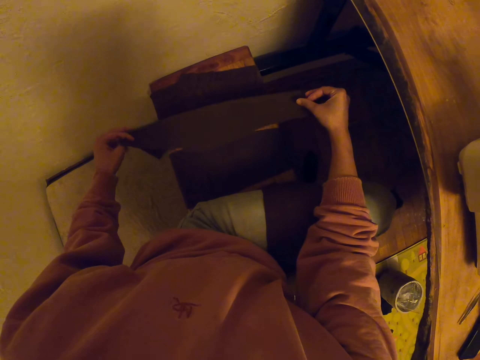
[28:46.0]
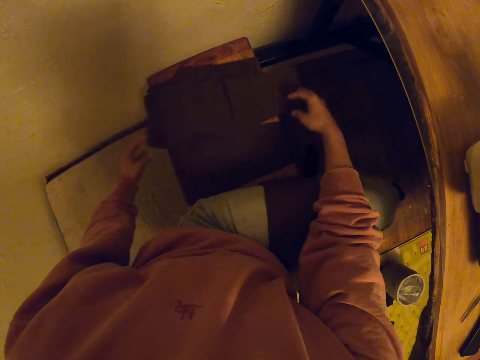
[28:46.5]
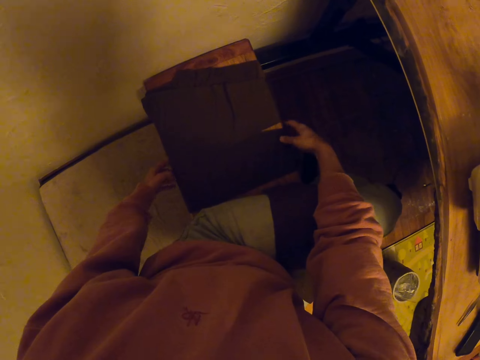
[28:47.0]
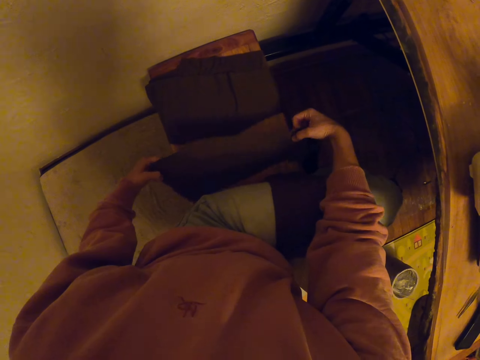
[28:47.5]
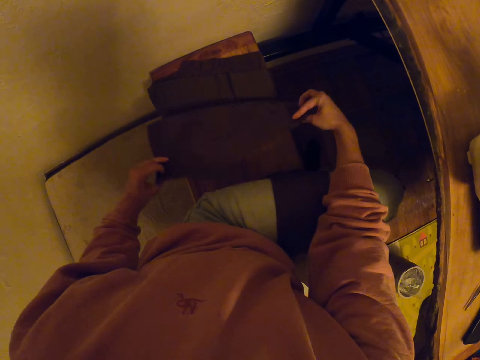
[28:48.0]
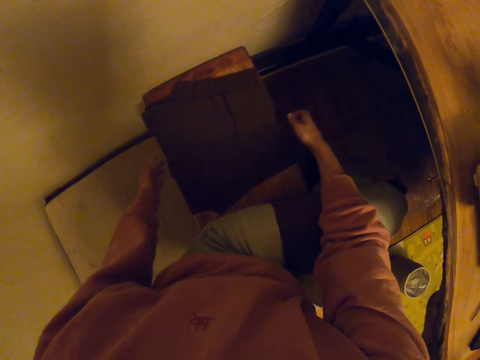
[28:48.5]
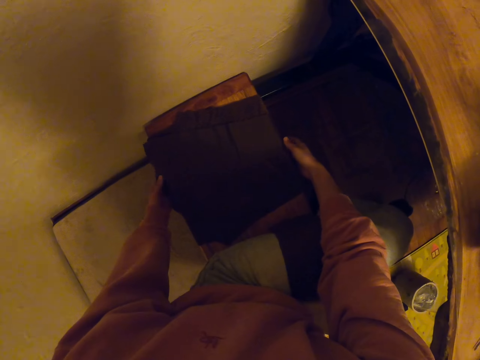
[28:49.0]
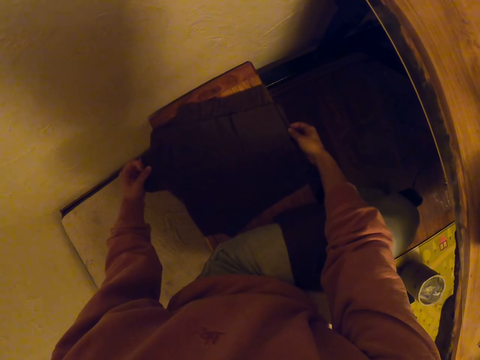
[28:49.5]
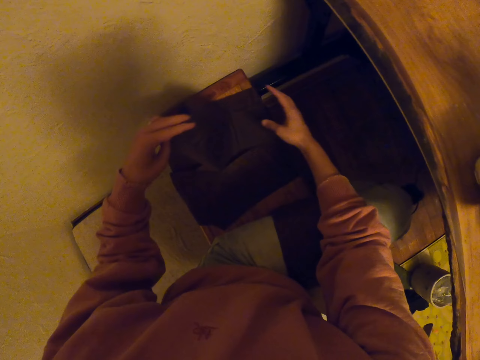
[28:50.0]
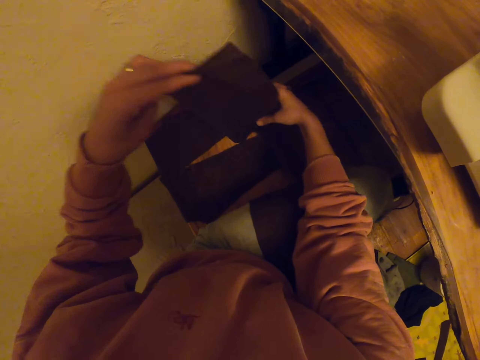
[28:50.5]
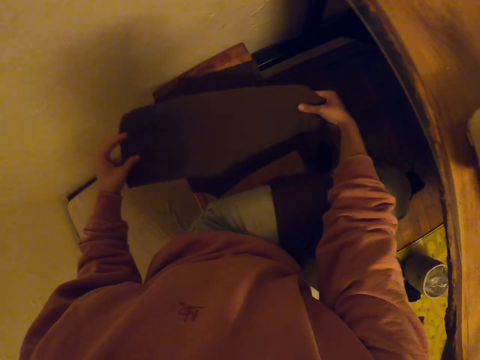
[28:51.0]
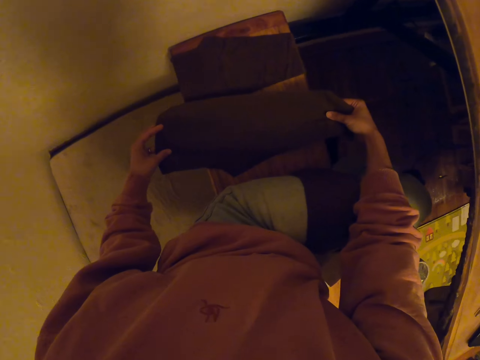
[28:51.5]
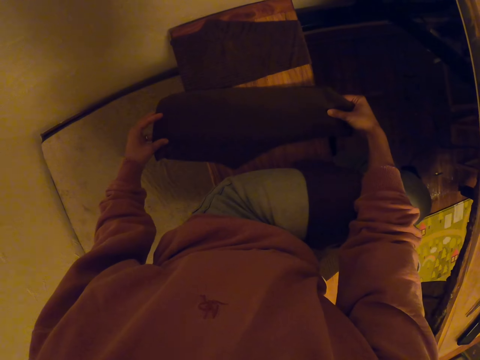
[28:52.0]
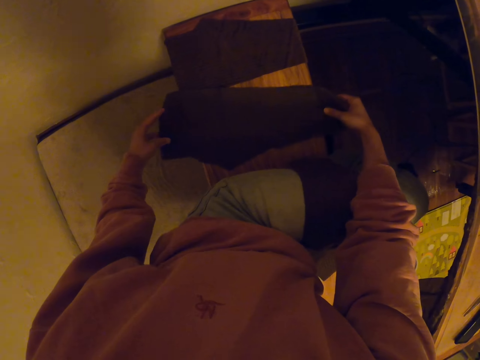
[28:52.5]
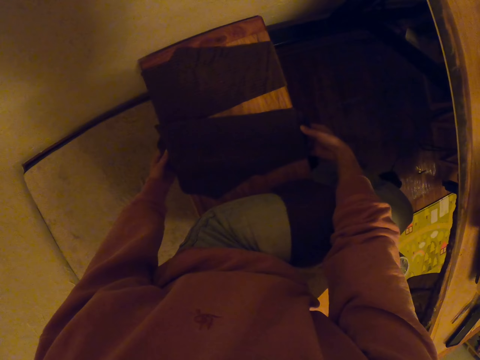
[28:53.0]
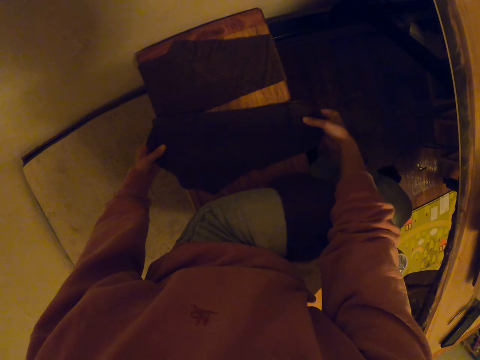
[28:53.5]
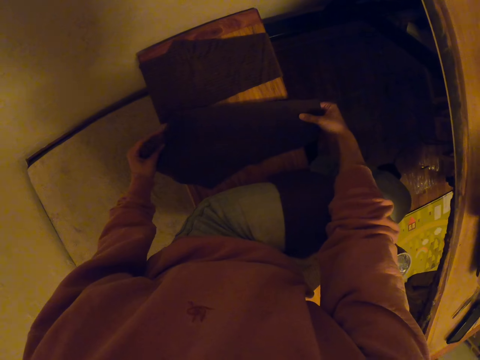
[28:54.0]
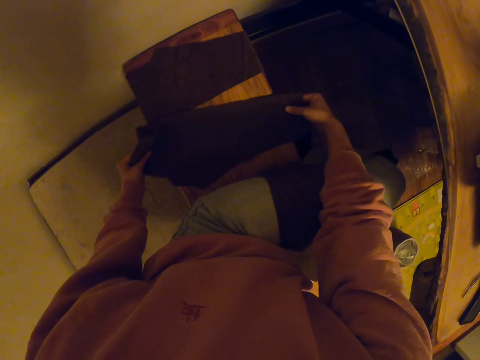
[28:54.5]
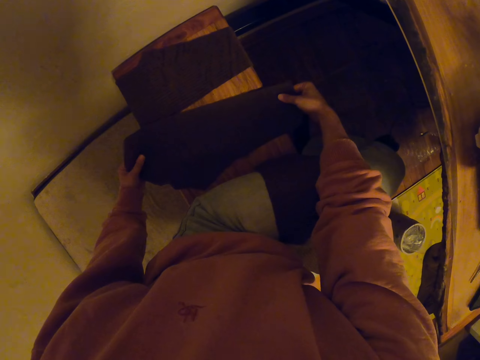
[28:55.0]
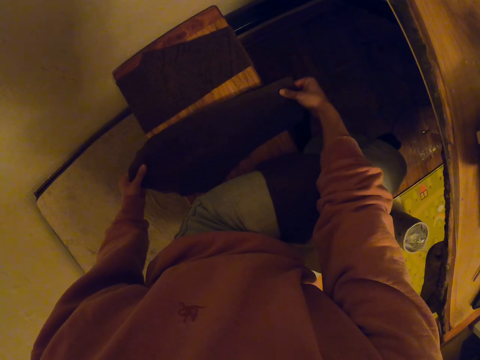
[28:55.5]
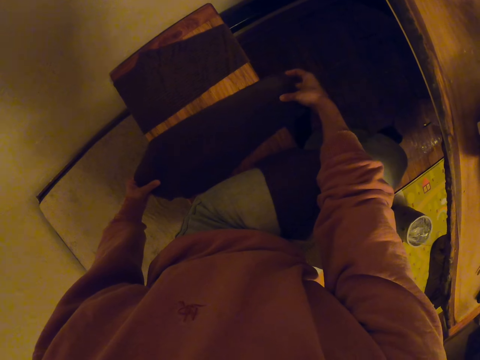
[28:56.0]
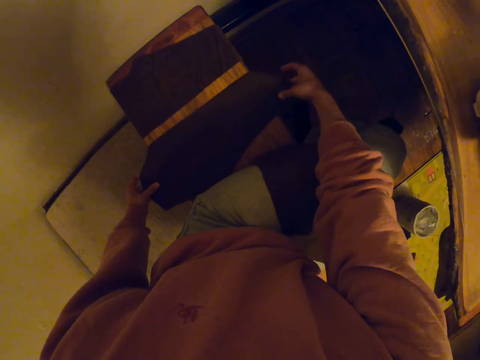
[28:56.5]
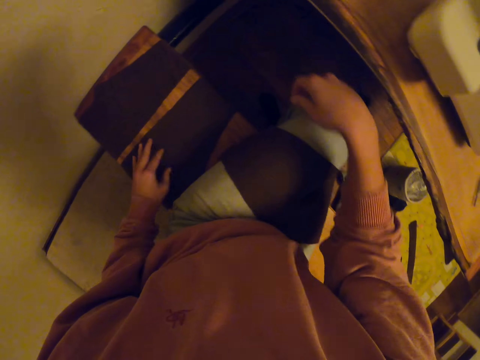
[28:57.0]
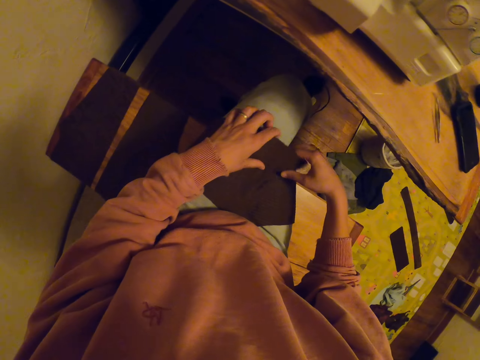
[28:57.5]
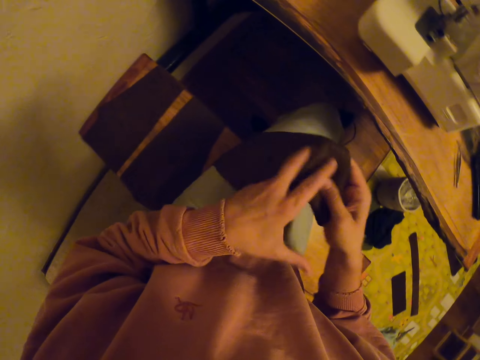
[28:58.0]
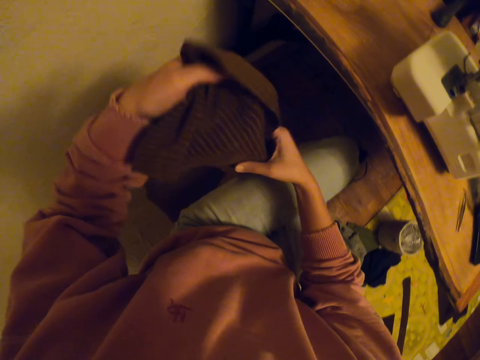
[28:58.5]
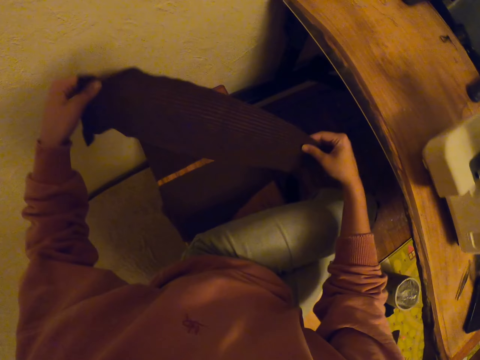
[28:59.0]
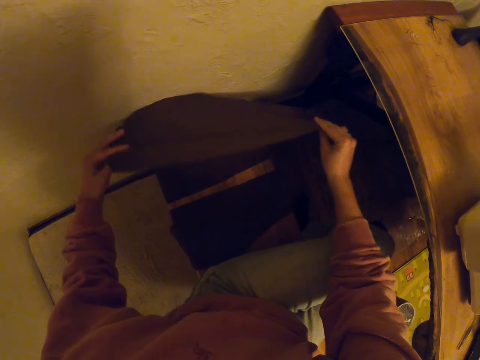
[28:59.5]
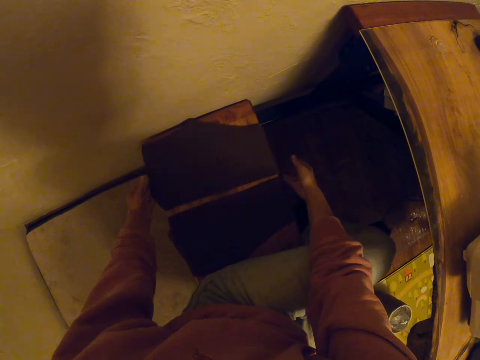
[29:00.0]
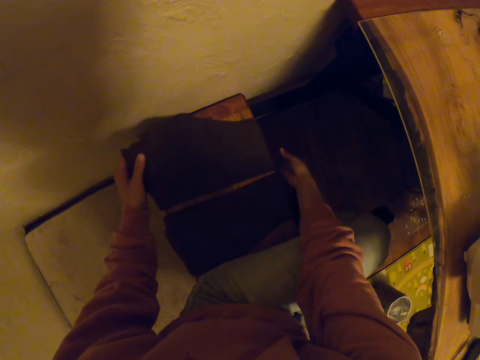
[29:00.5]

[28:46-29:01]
The camera wearer adjusts the fabric.

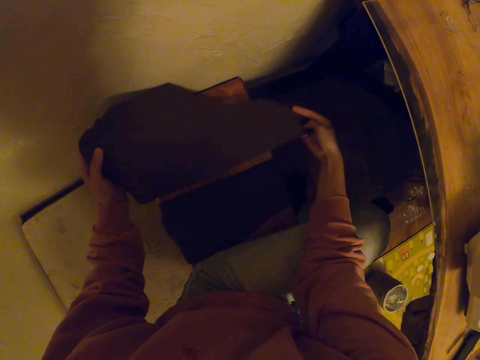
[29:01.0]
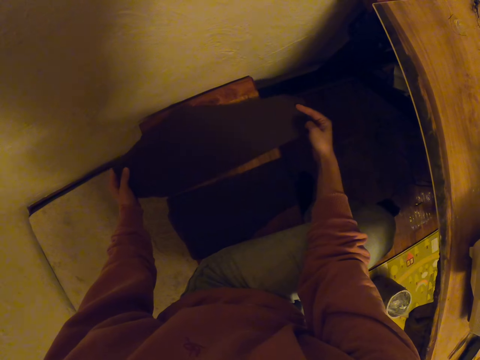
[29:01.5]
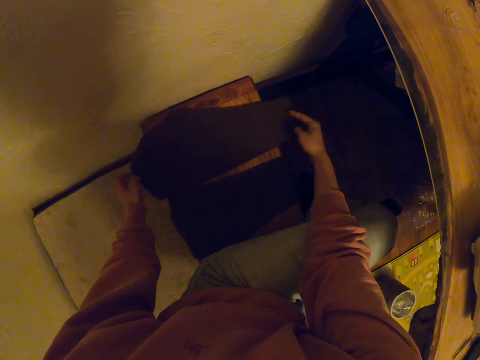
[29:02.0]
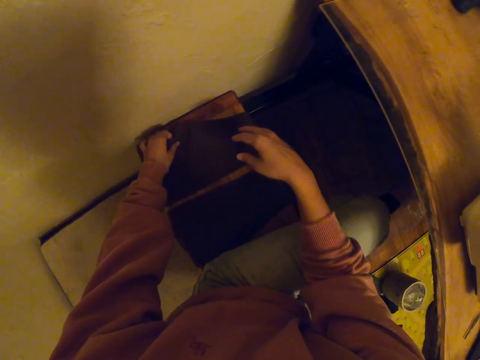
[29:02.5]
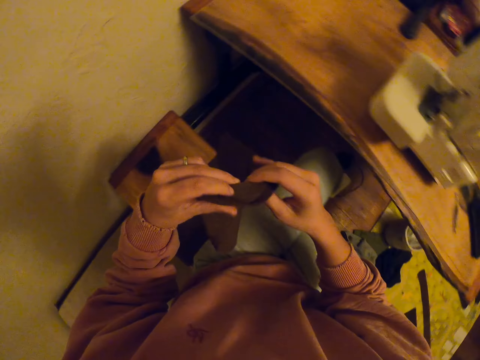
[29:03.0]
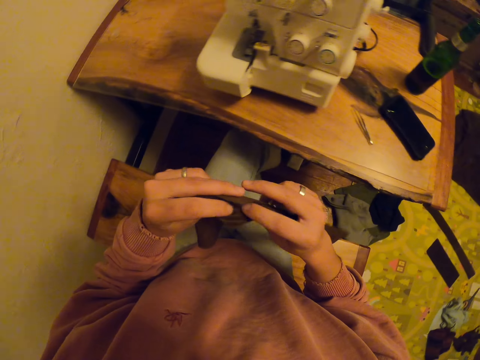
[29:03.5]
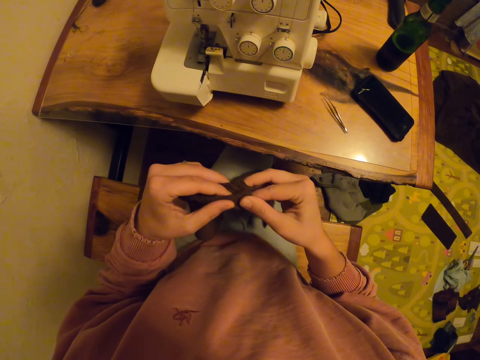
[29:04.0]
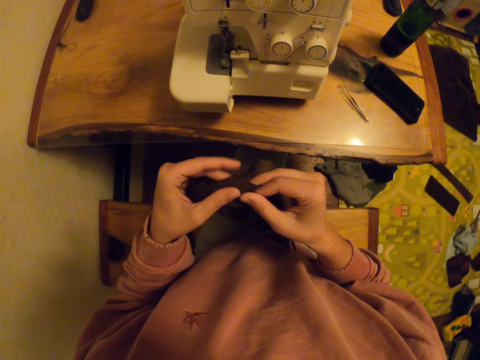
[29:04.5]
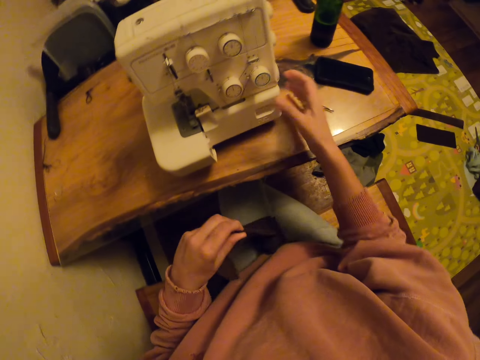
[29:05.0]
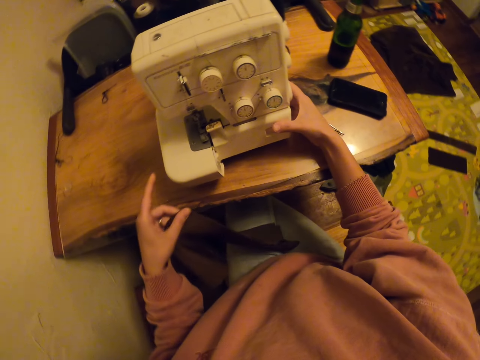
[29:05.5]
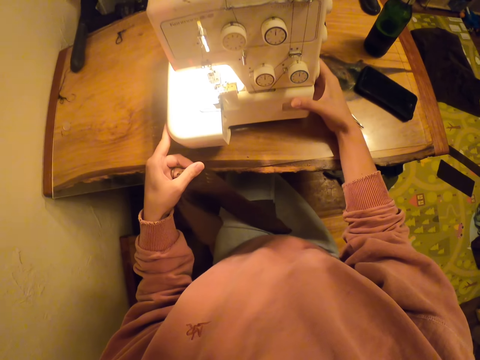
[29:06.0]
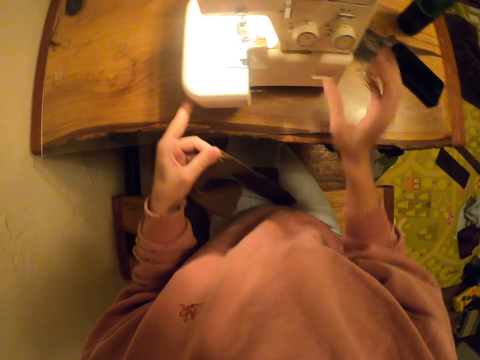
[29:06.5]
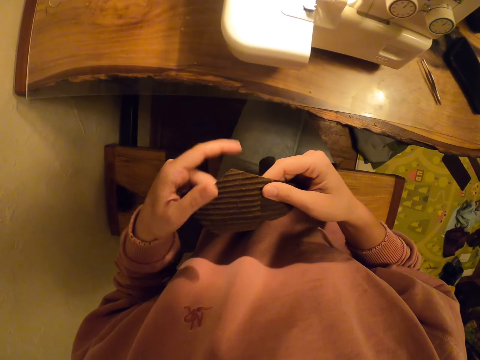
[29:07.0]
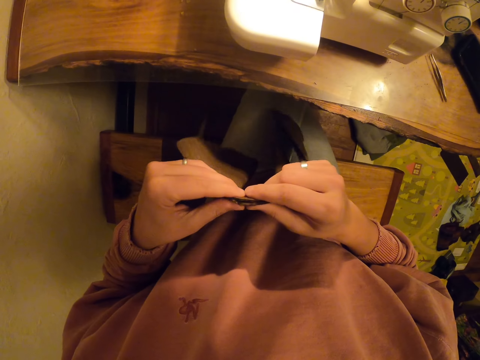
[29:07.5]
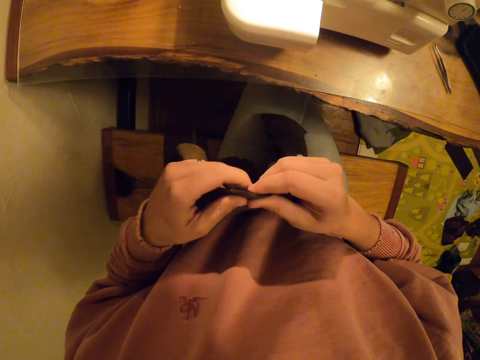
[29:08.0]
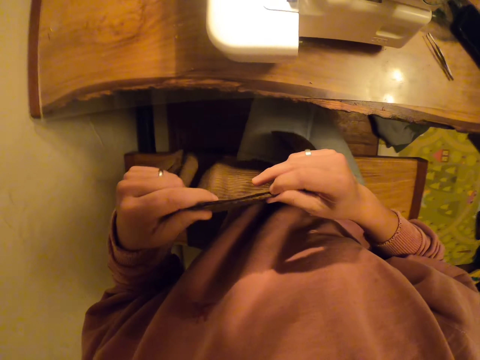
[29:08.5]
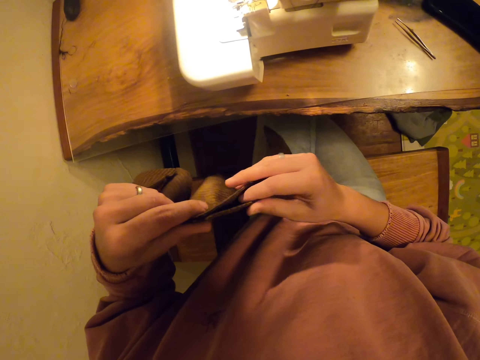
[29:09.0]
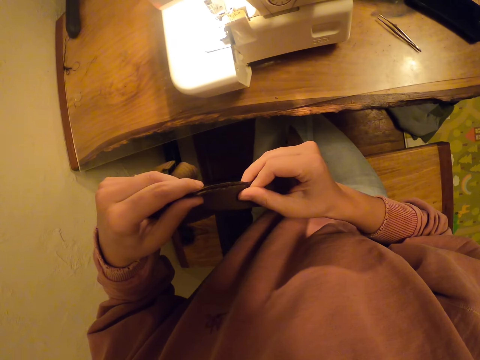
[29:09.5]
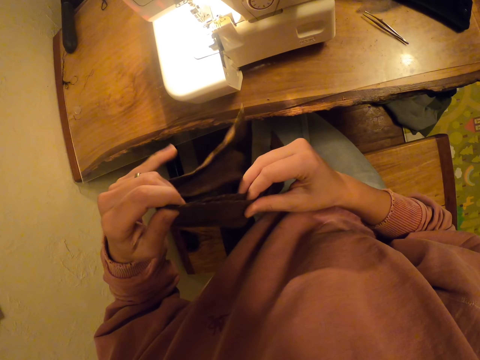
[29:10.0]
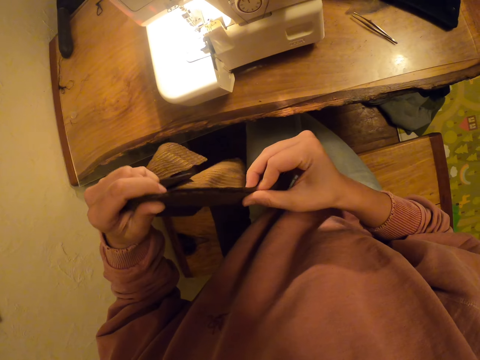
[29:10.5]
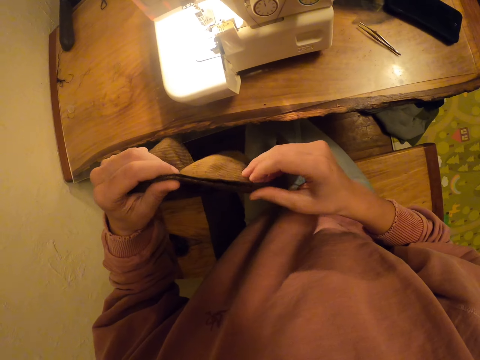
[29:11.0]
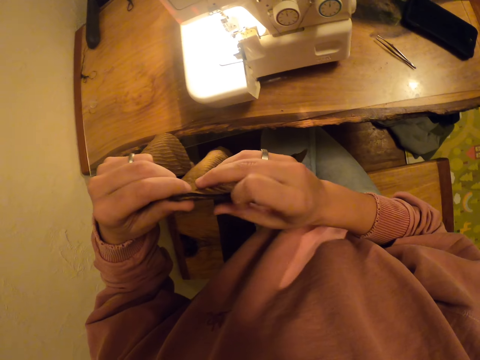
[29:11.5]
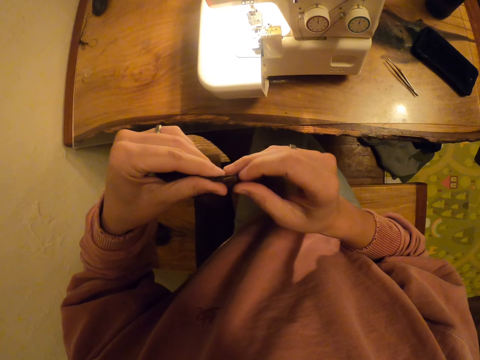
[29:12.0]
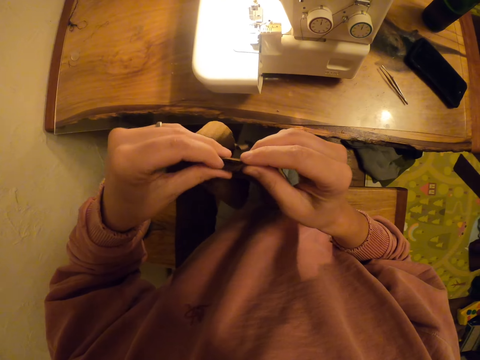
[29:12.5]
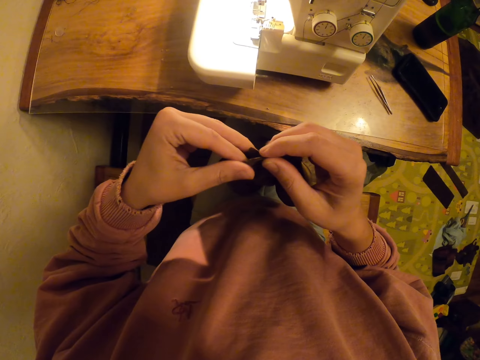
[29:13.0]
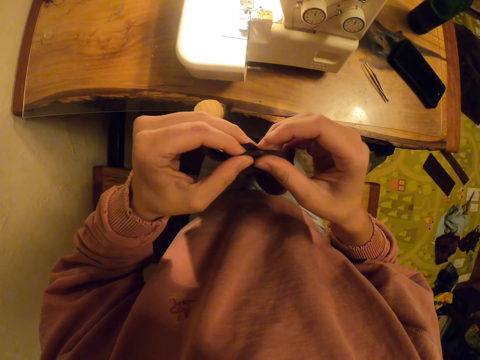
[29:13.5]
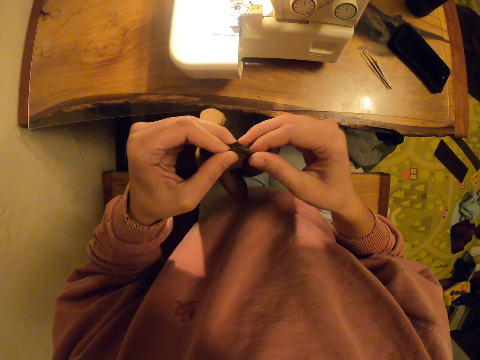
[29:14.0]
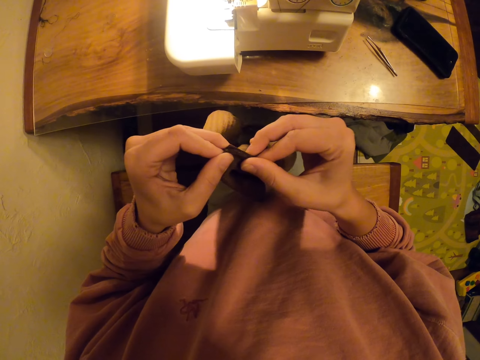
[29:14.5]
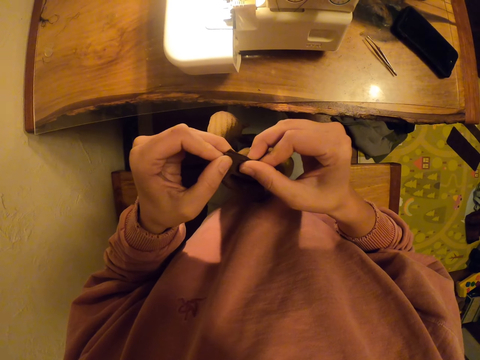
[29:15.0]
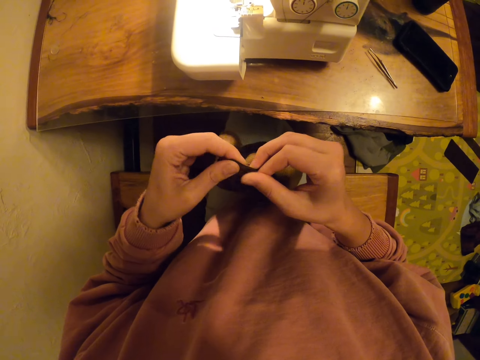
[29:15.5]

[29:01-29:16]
The camera wearer picks up the fabric. They switch on the sewing machine. They adjust the fabric. They align the fabric.
